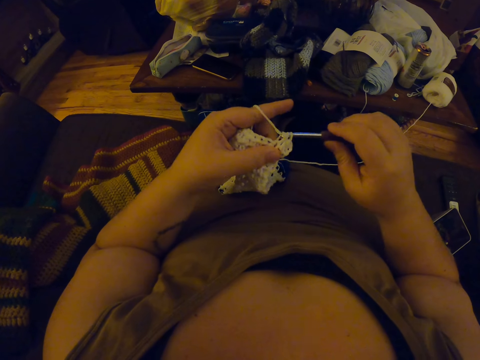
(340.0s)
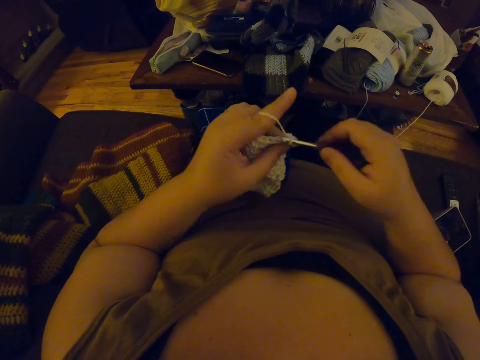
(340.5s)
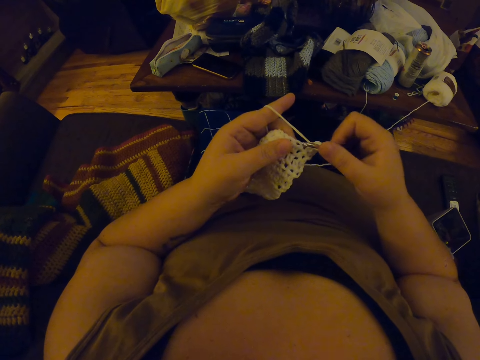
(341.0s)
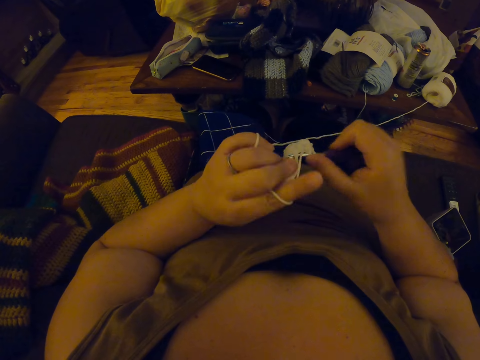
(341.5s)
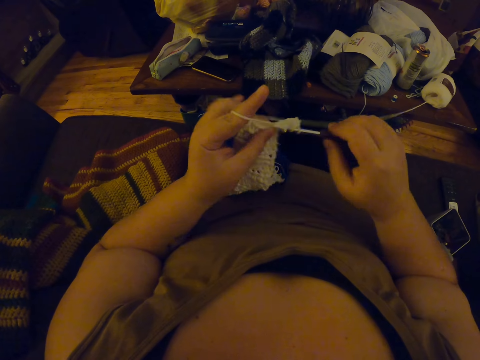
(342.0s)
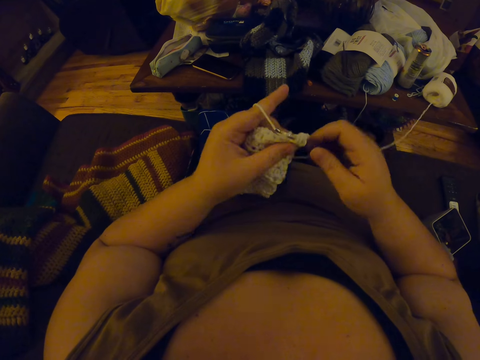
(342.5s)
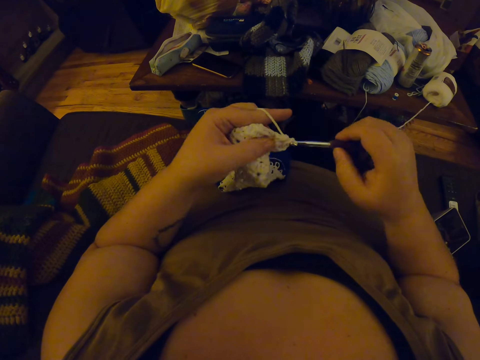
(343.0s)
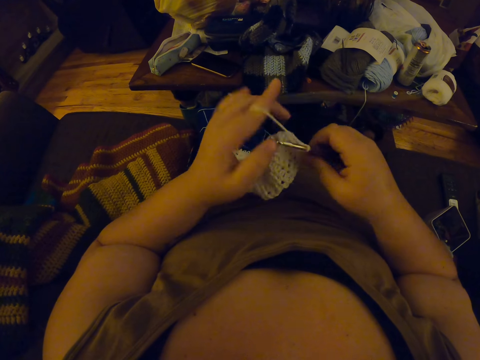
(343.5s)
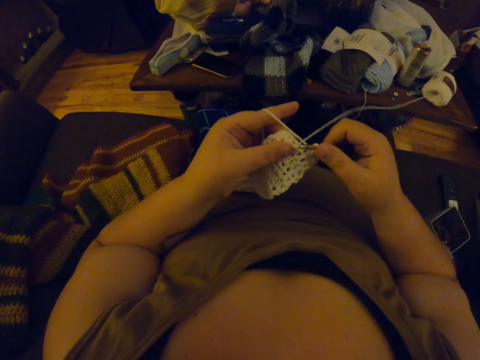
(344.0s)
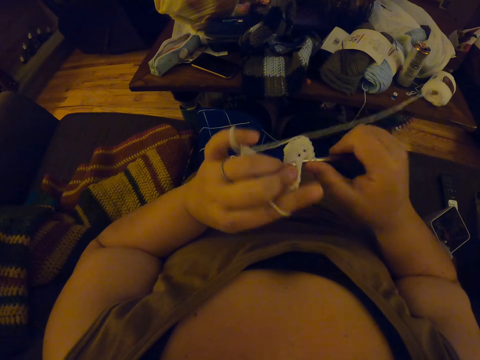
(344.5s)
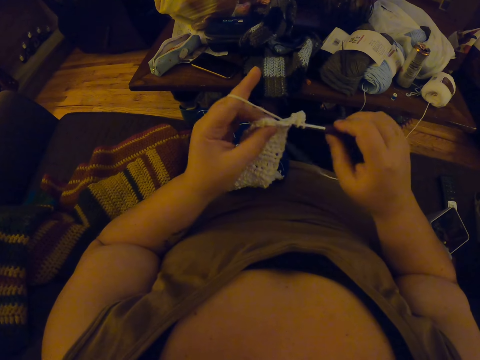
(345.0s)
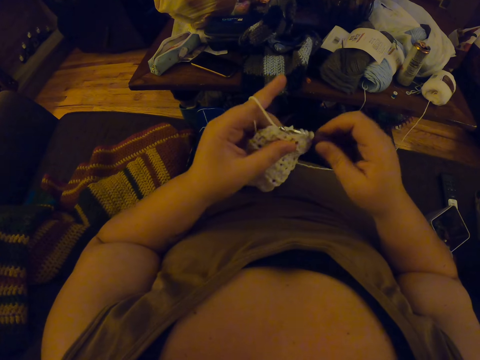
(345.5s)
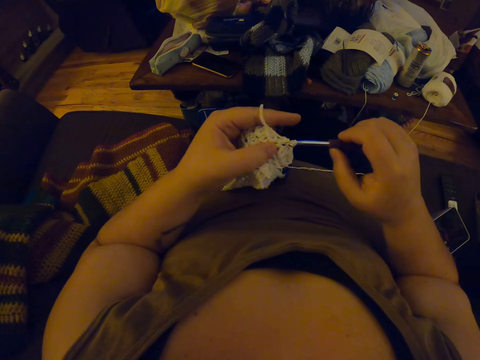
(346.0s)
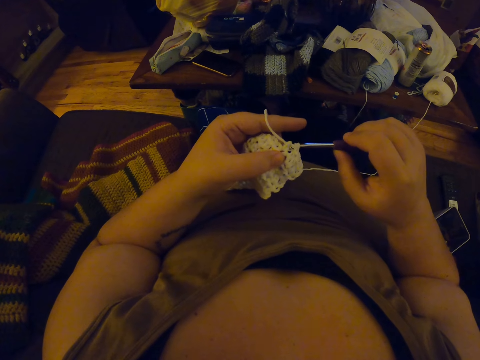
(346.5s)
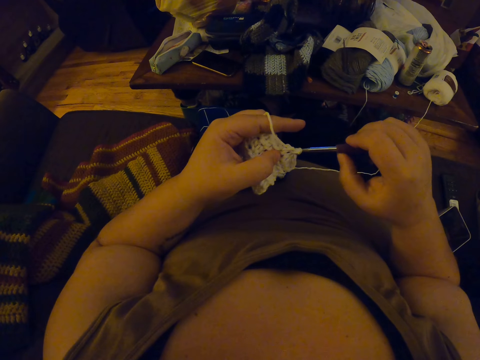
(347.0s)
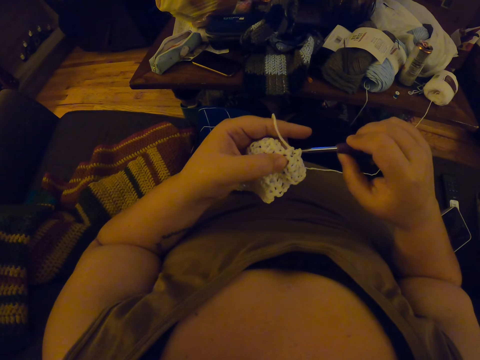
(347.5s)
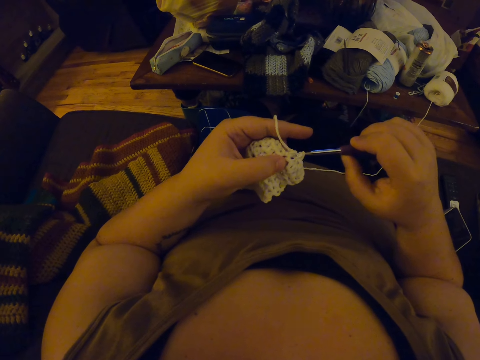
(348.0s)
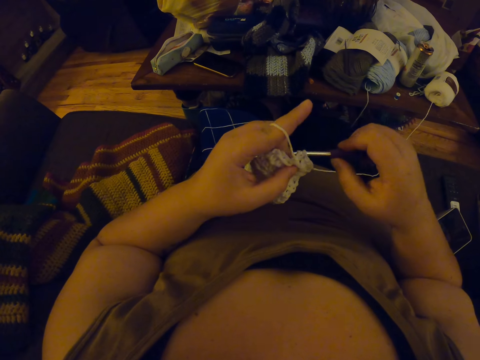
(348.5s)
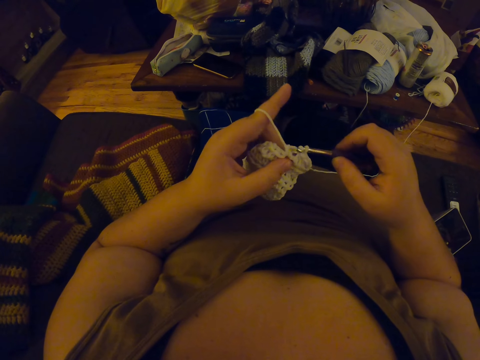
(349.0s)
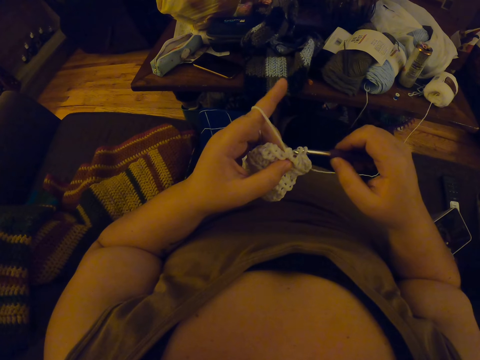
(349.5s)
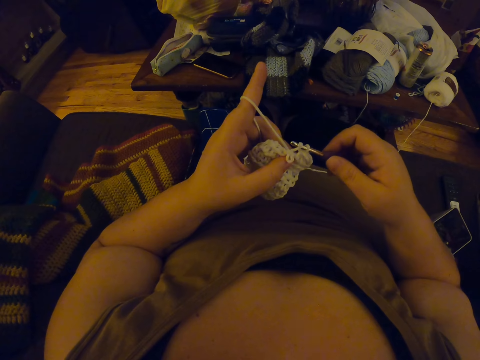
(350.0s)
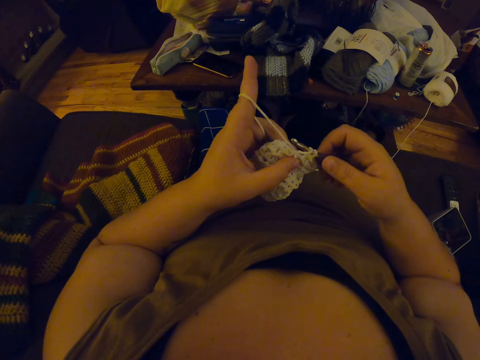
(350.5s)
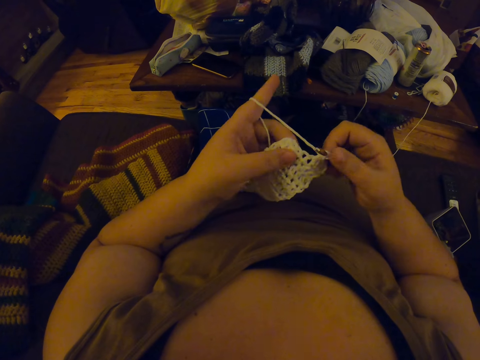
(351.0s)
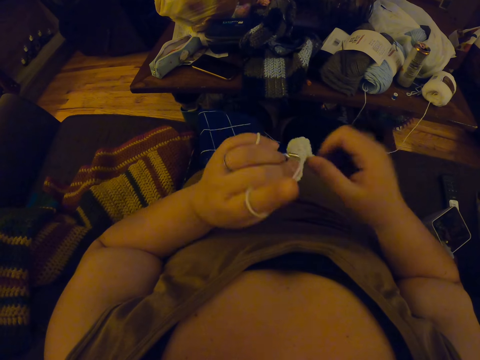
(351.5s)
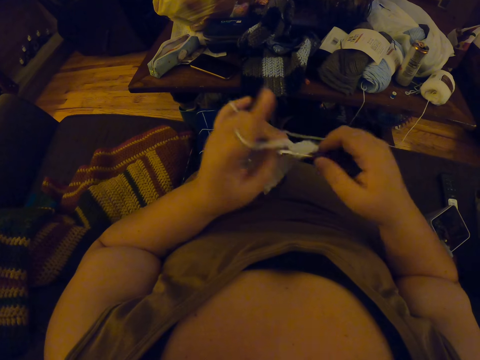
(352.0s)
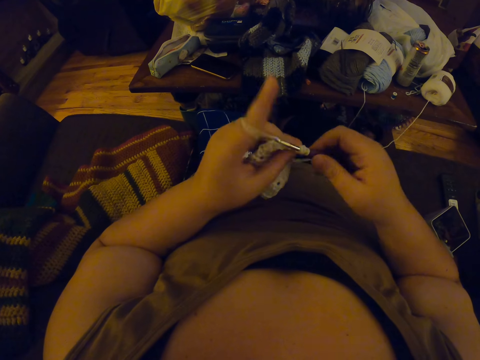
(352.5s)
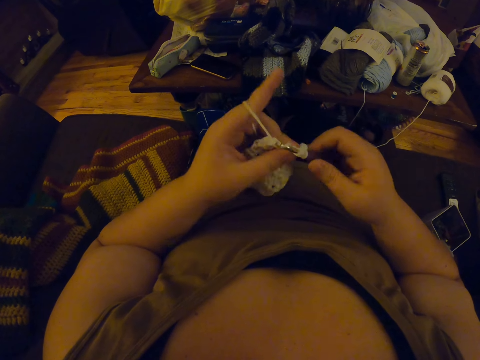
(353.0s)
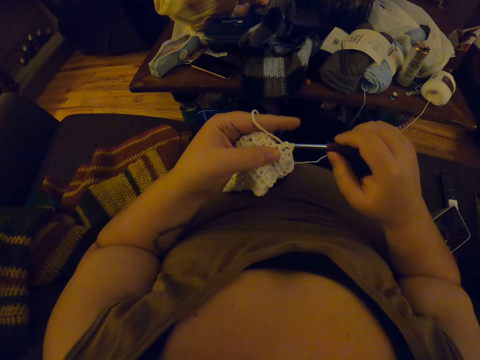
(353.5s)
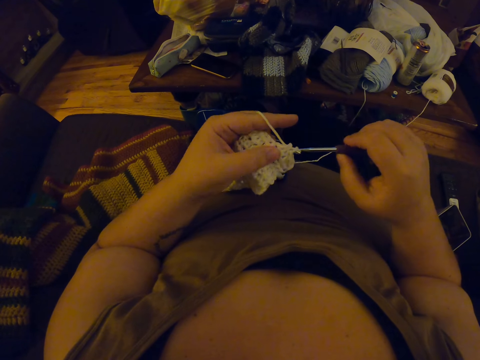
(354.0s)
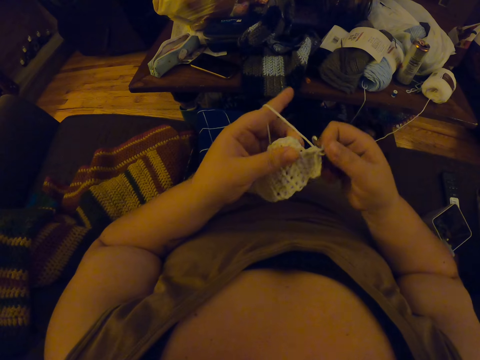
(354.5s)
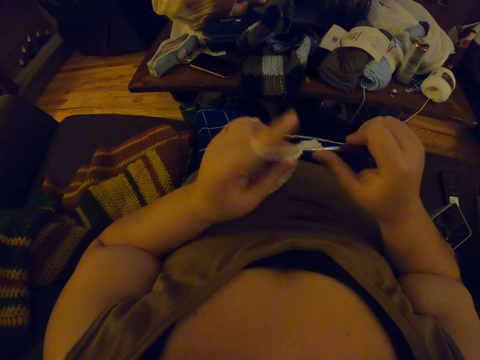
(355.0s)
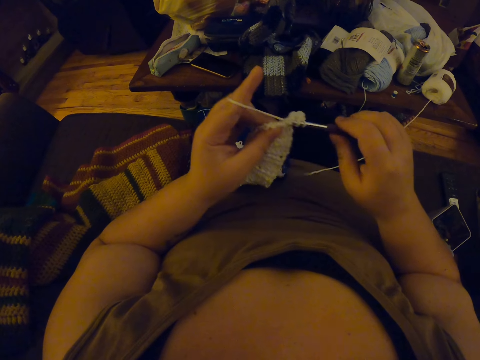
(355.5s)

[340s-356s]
The camera wearer pulls the thread. They weave a fabric.

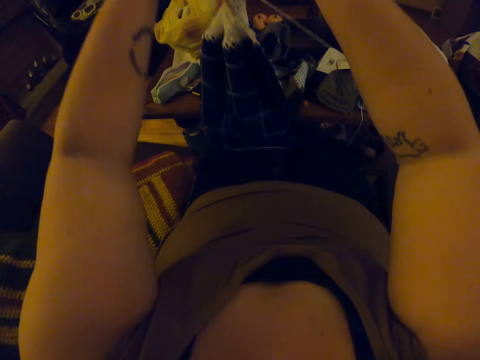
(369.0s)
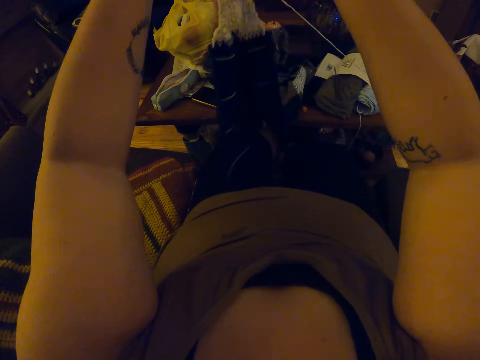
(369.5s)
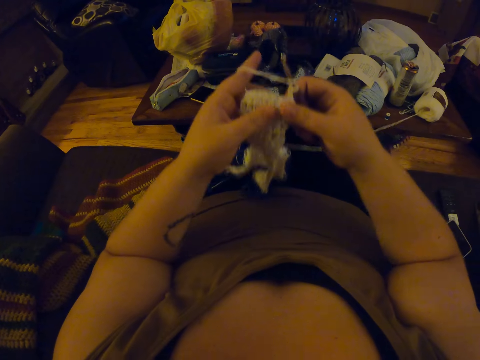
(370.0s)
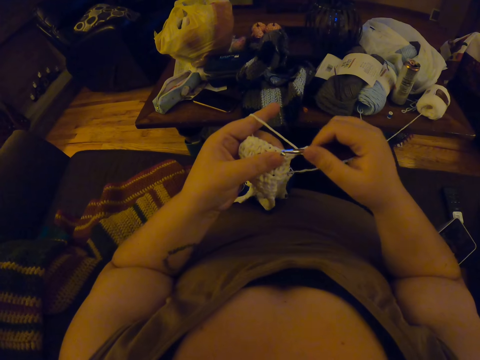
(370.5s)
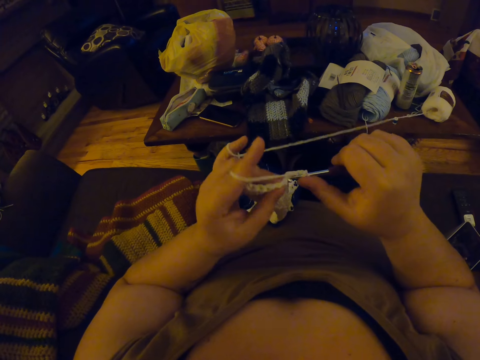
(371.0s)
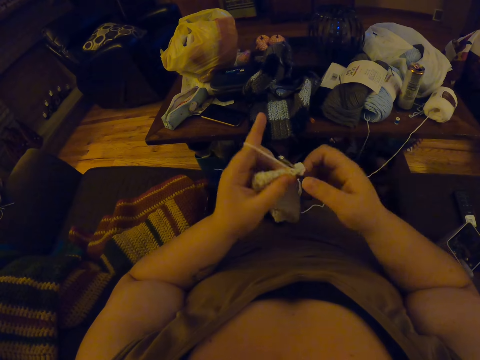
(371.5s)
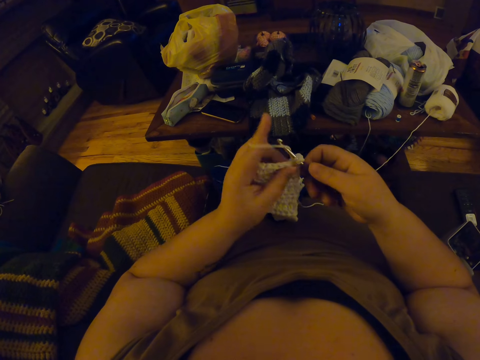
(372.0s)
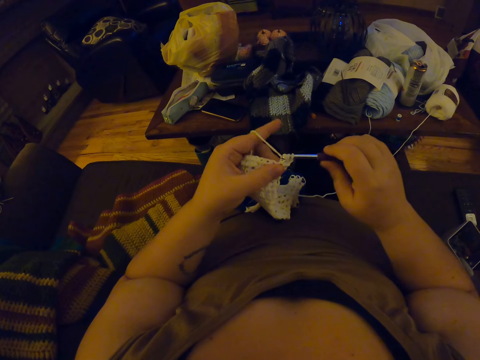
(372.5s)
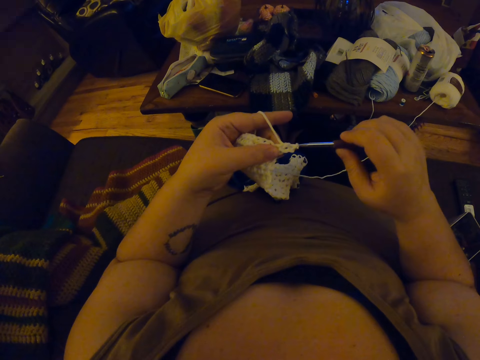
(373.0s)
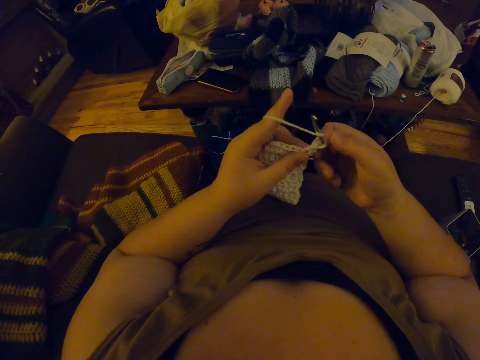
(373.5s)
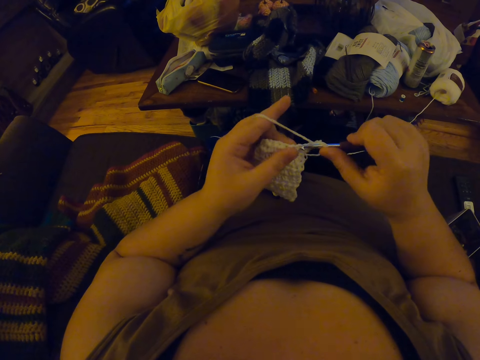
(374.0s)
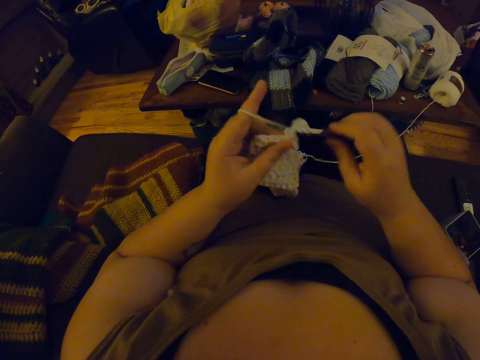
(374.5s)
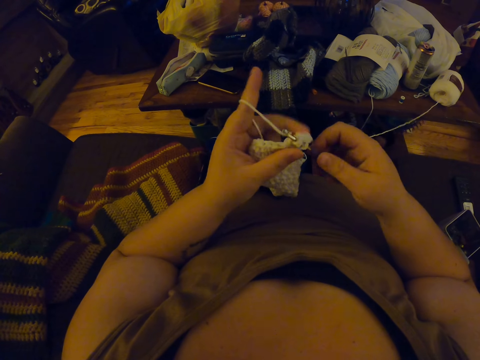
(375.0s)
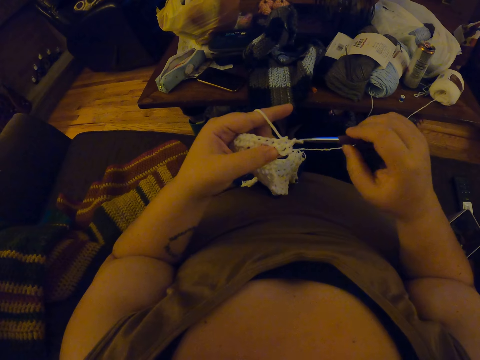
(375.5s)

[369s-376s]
The camera wearer lifts the fabric. She turns the crochet on her lap. She crochets yarn with the crochet hook.

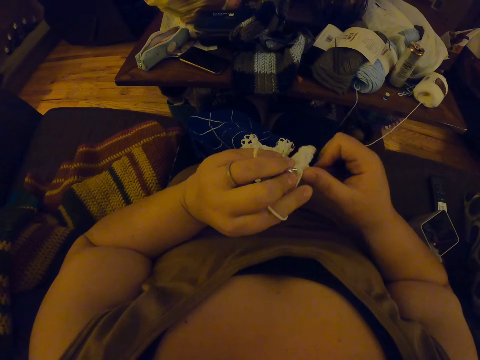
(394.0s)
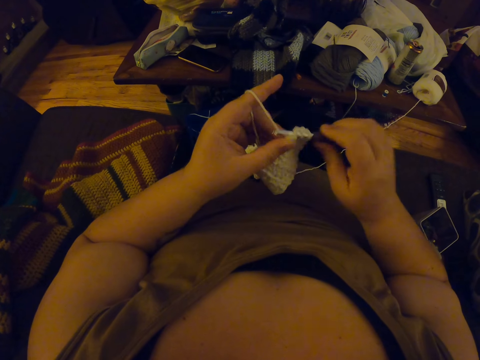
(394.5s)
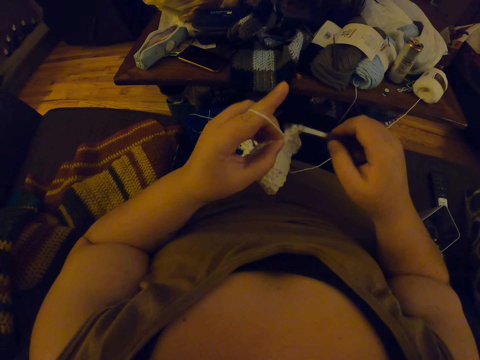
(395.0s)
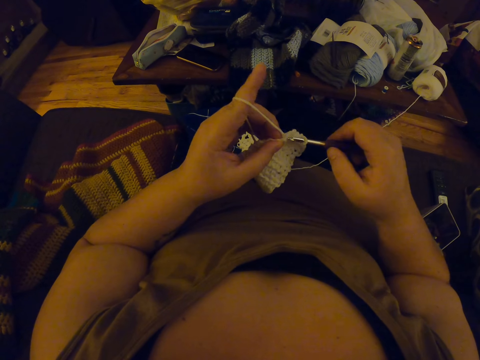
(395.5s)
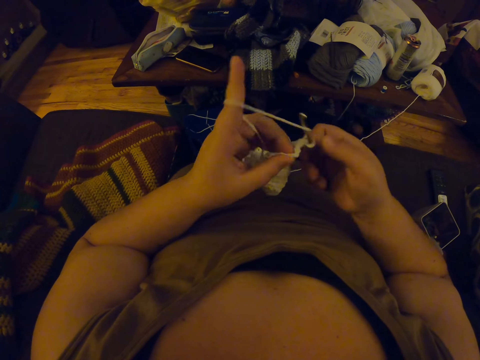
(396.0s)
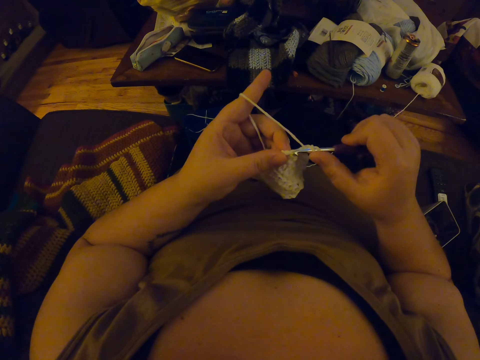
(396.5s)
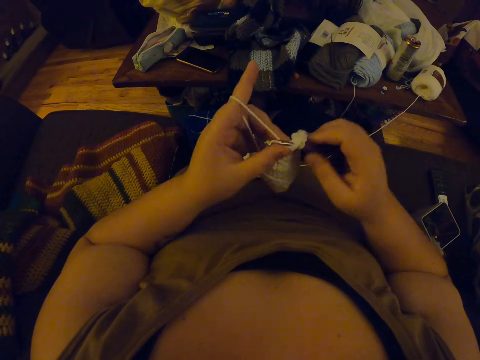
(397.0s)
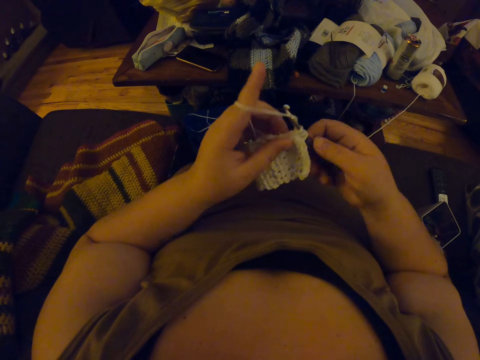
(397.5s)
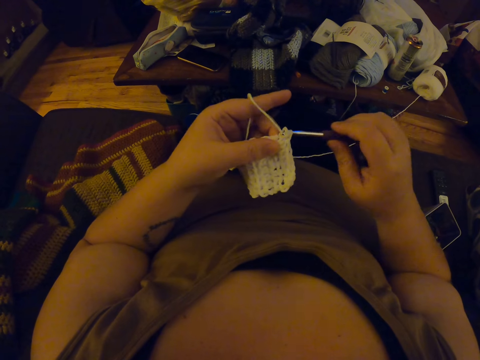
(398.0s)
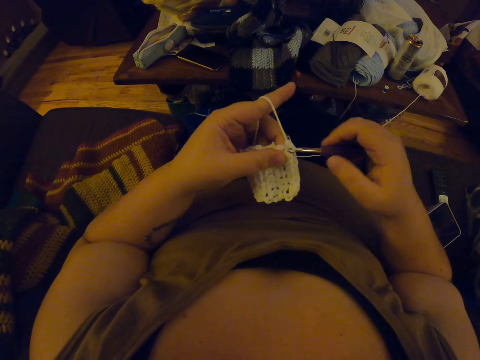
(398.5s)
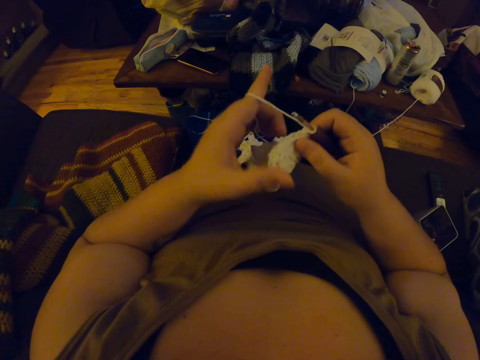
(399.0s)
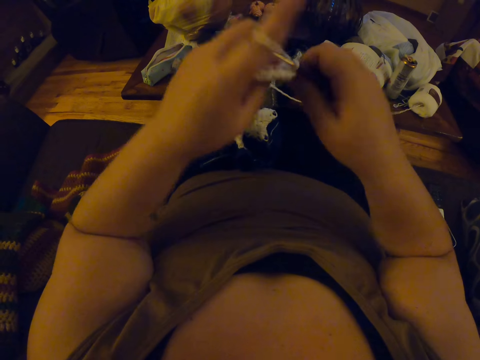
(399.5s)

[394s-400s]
The camera wearer pulls the thread. She weaves a fabric. She turns the crochet on her lap. She adjusts the fabric.
